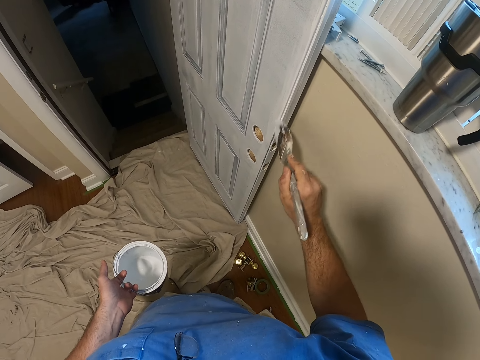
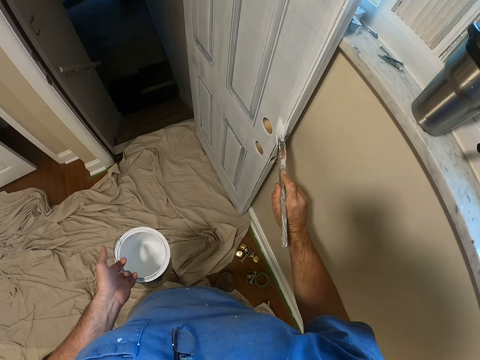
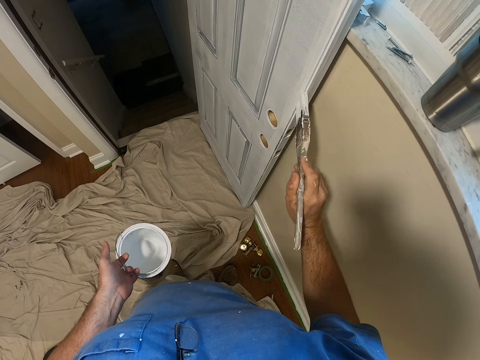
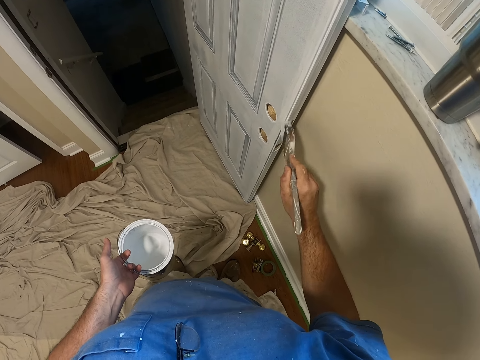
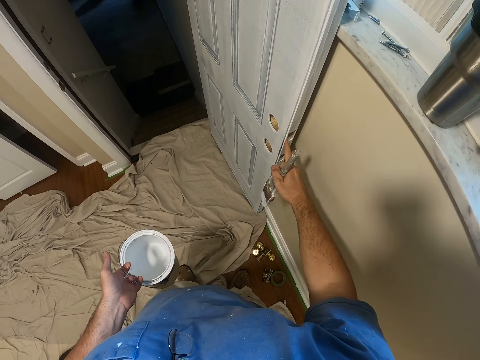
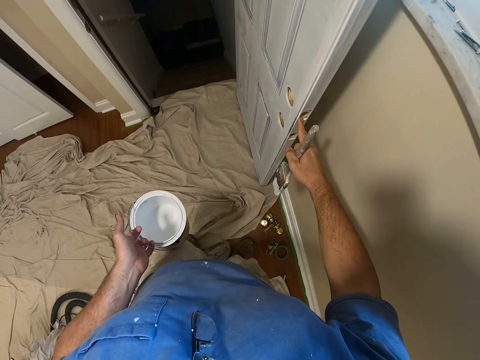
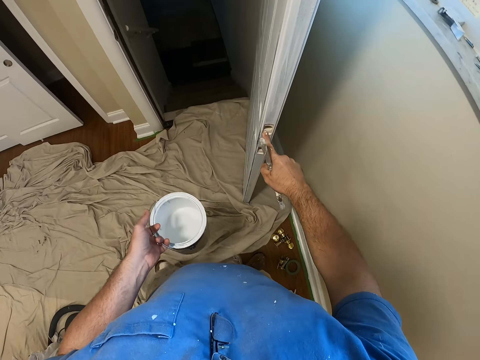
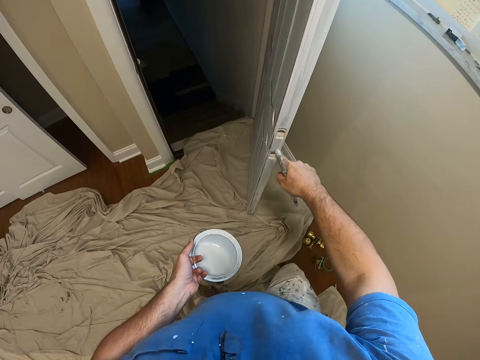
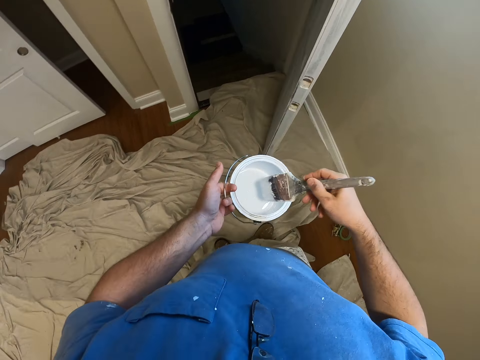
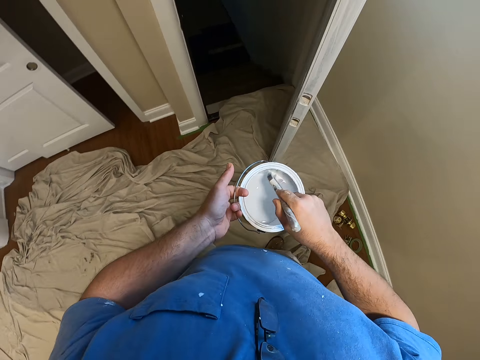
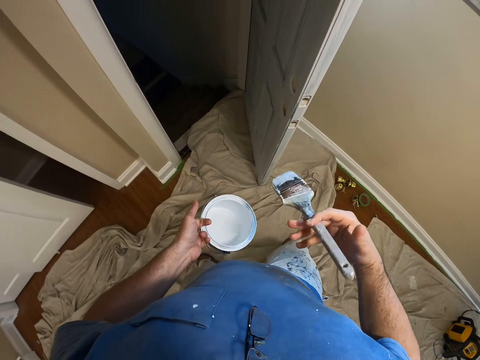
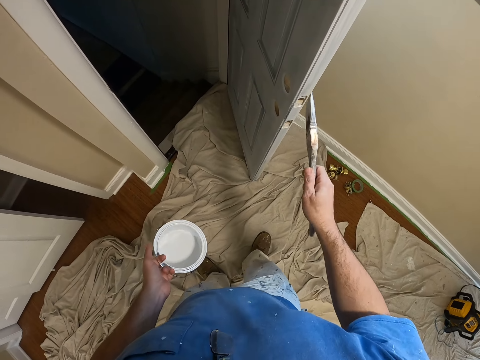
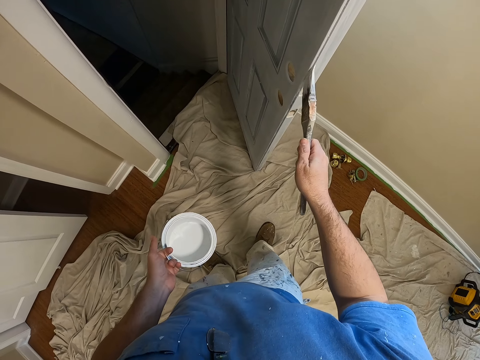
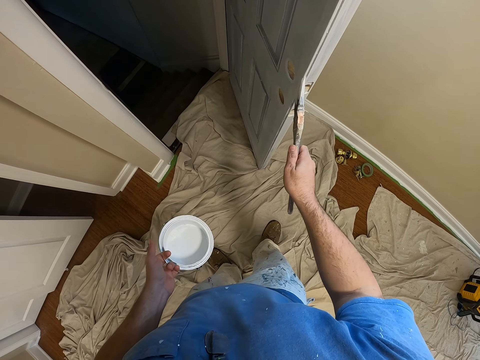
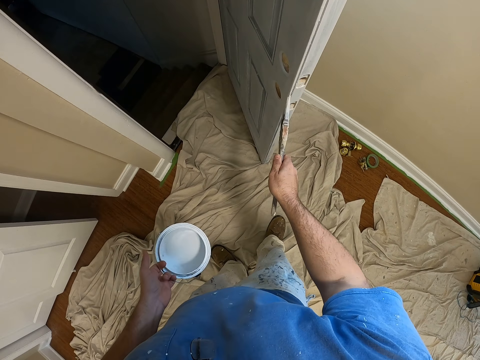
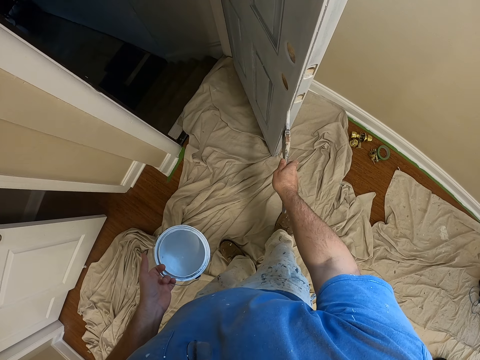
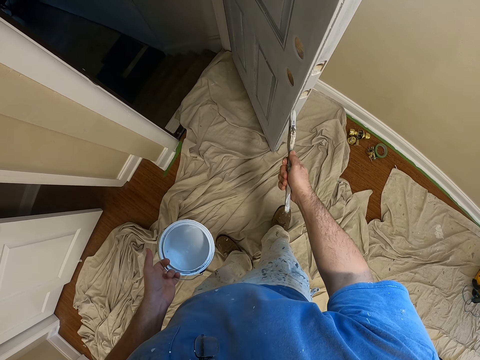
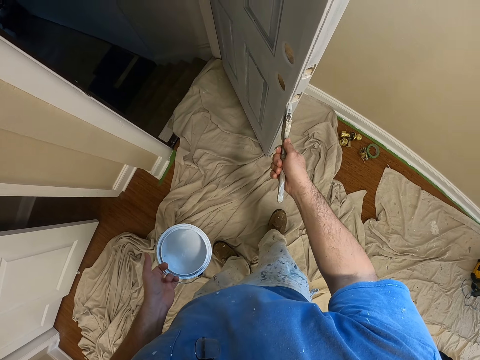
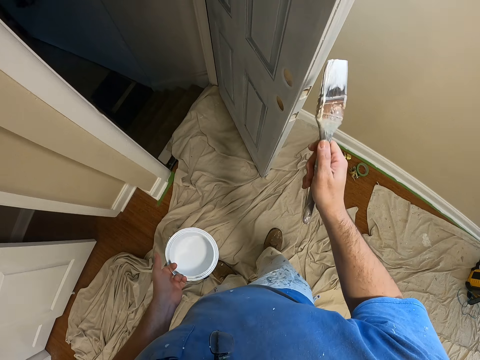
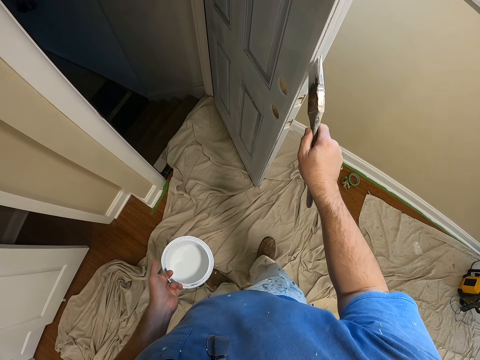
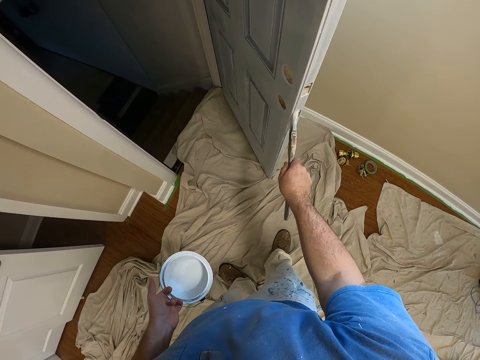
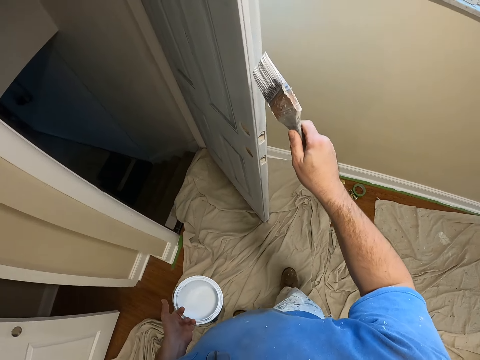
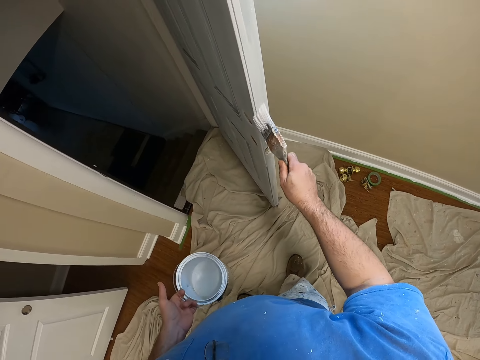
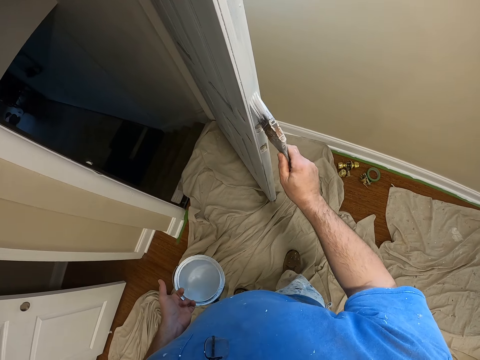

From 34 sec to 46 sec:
The camera wearer pushes the door with his finger. He closes the door. He adds paint to the painting brush inside a paint container. He shakes the paint brush. He paints the door in the room.

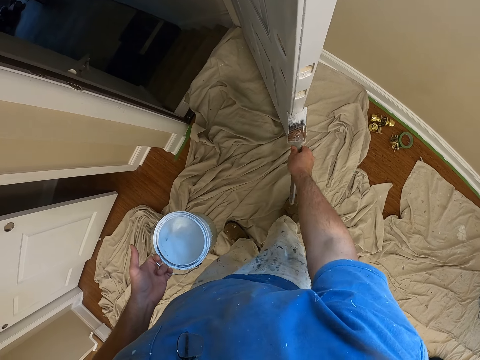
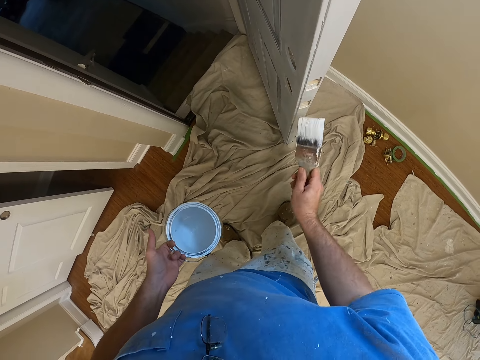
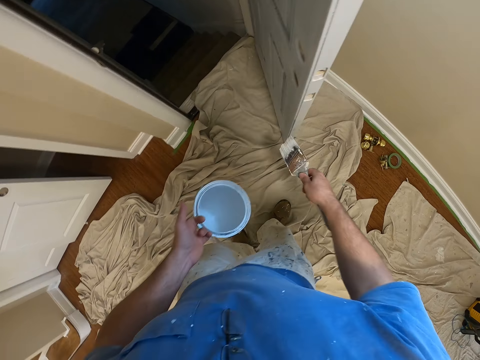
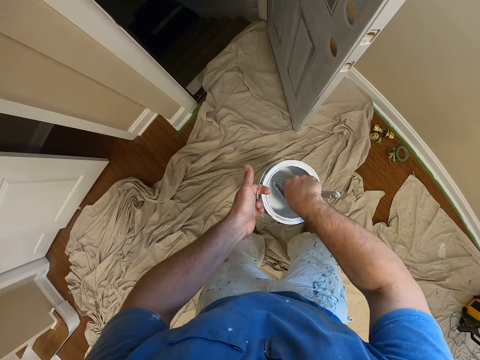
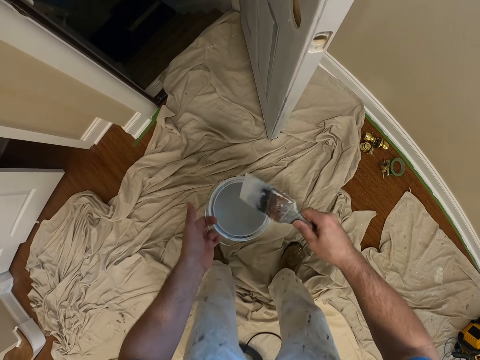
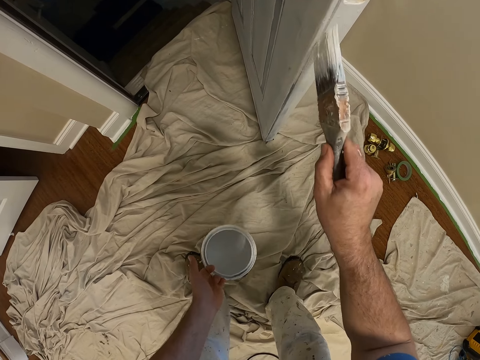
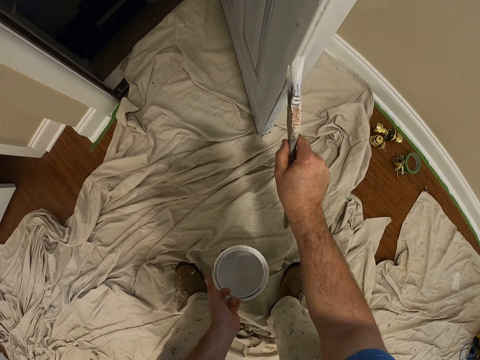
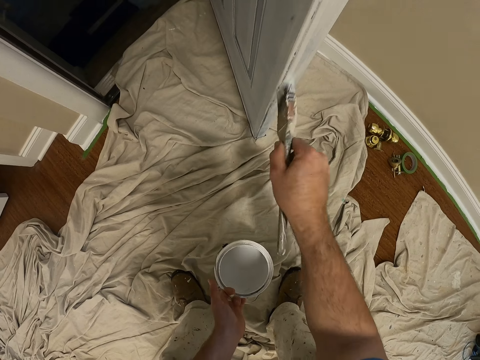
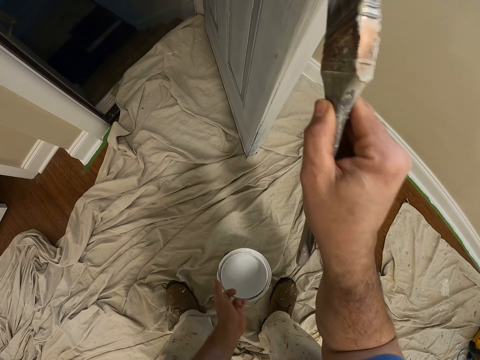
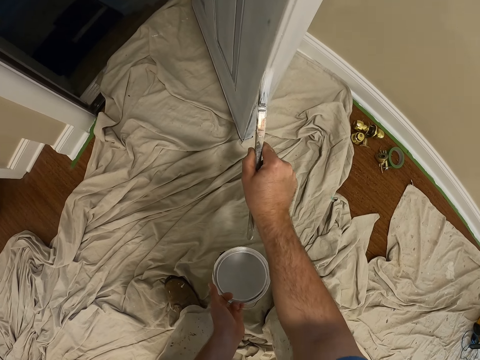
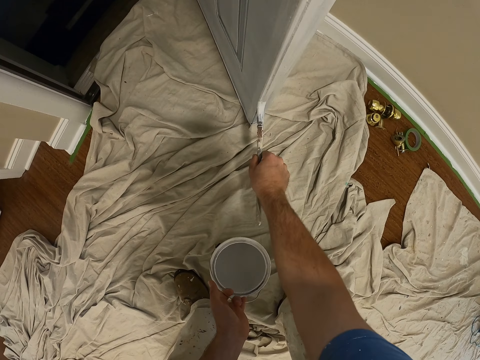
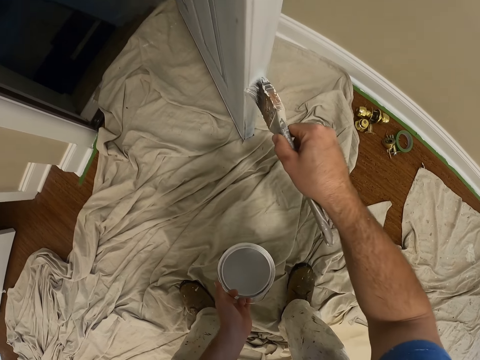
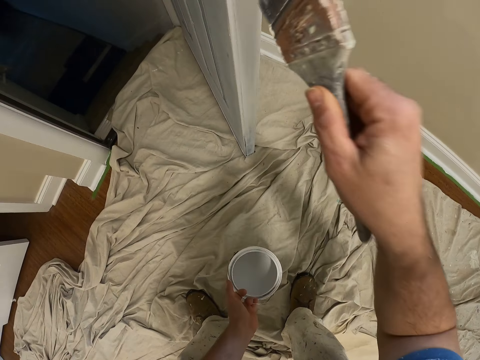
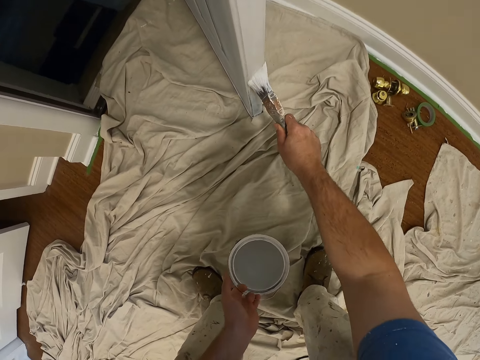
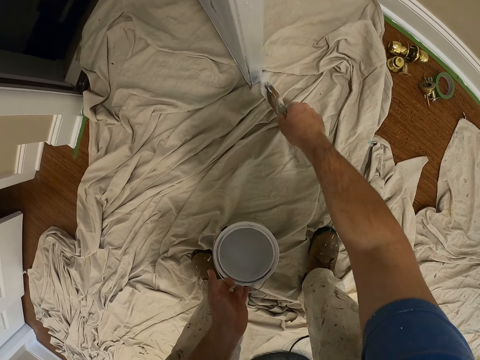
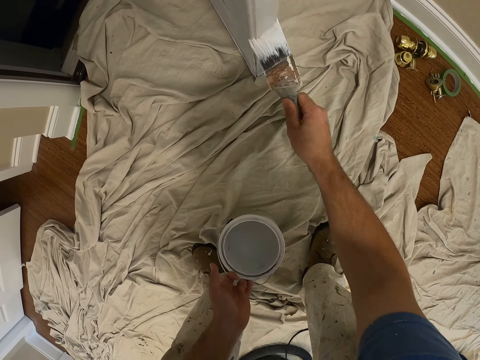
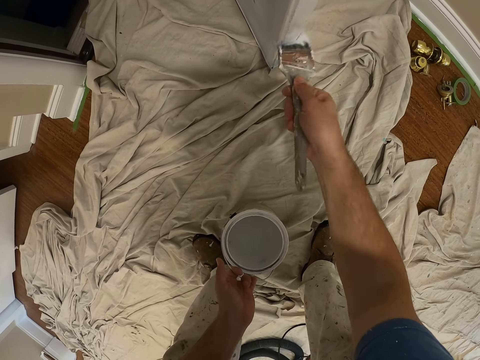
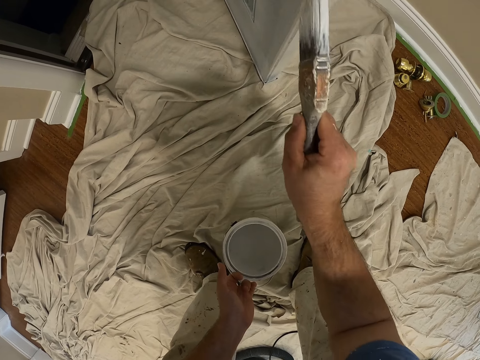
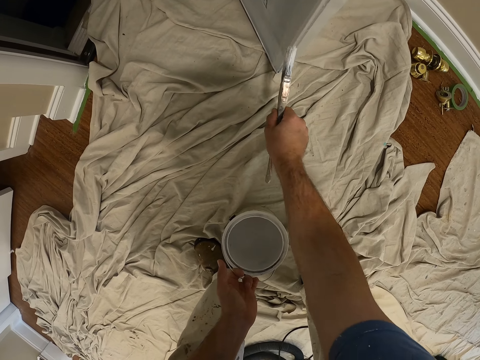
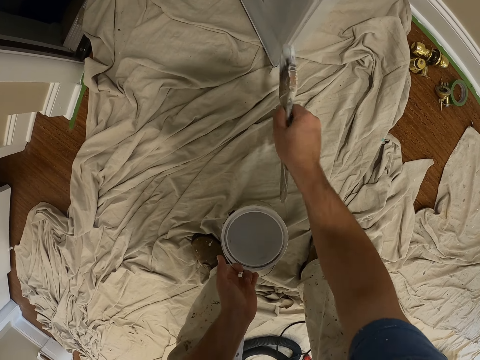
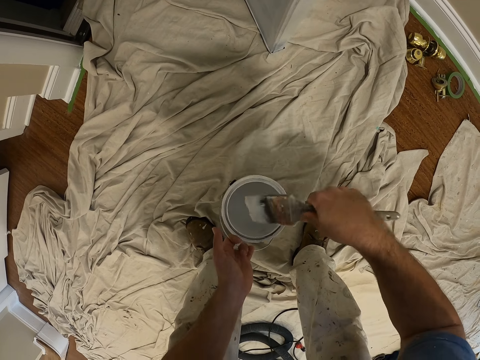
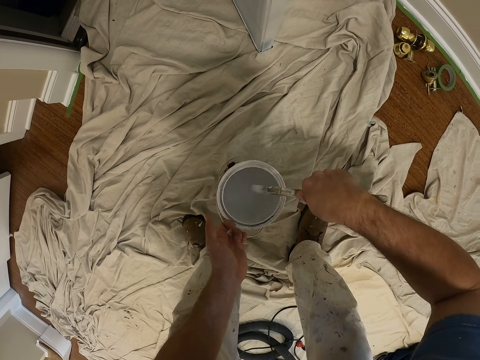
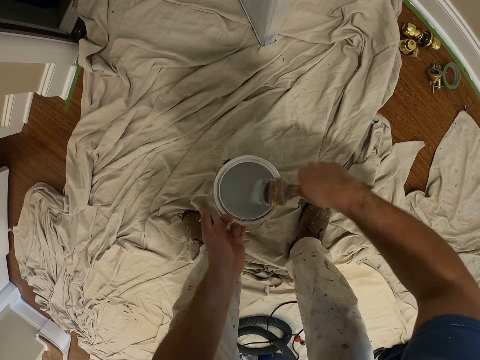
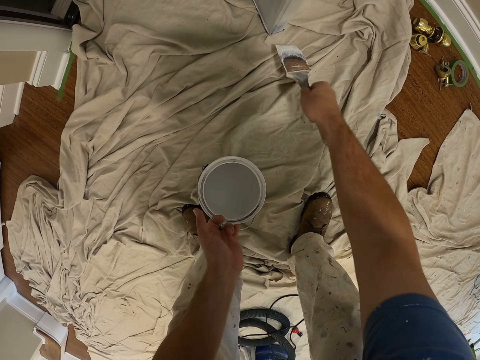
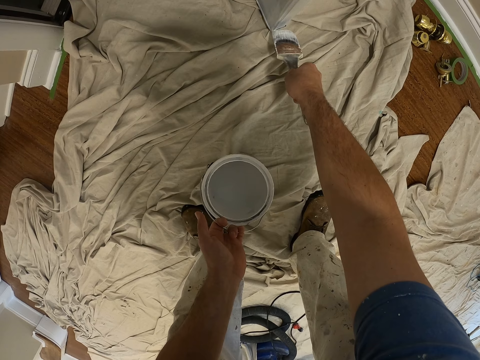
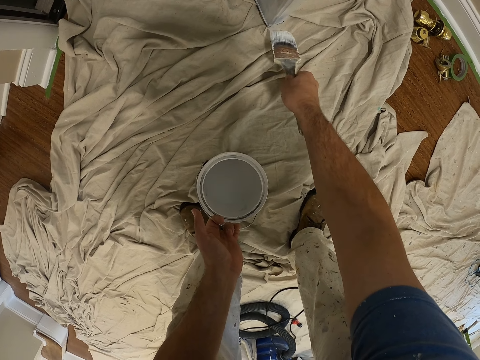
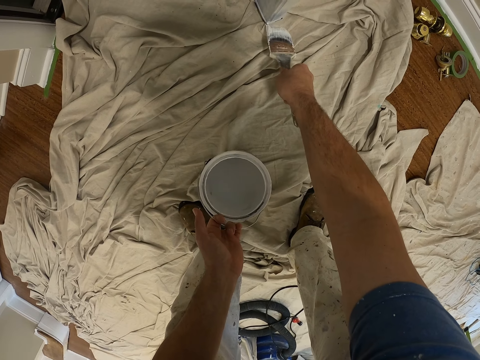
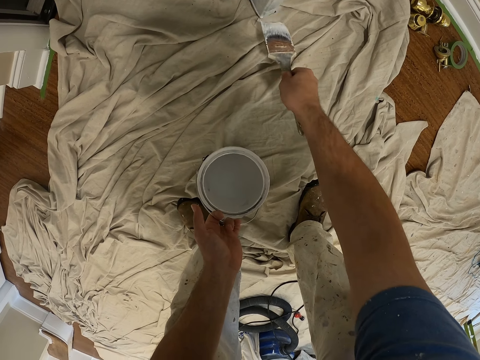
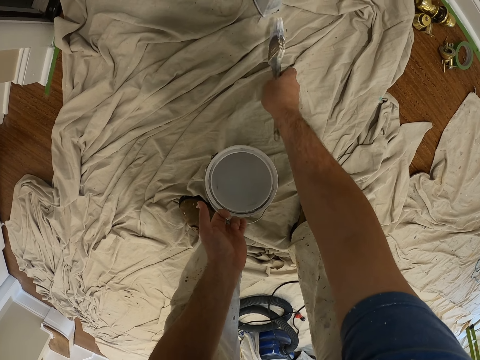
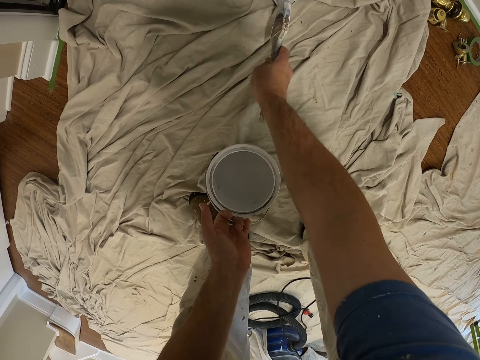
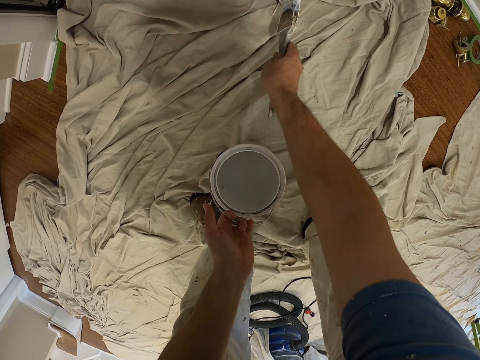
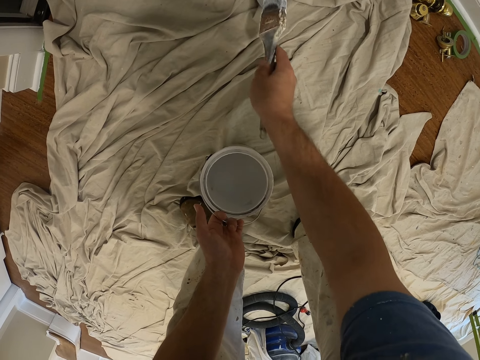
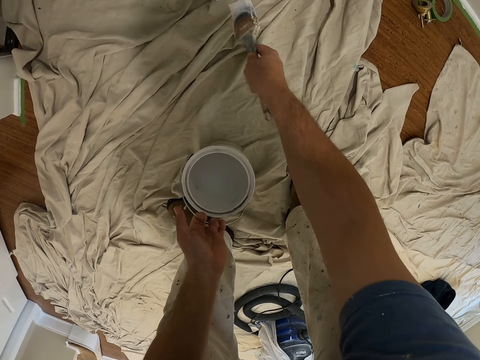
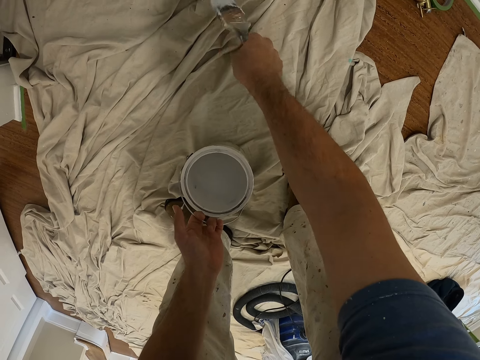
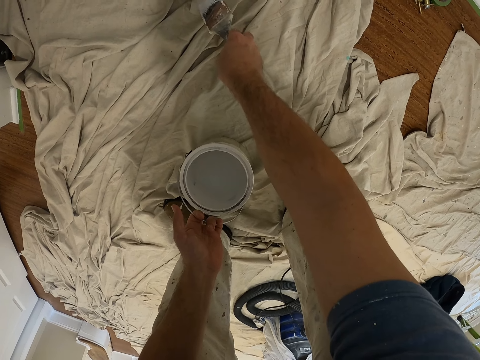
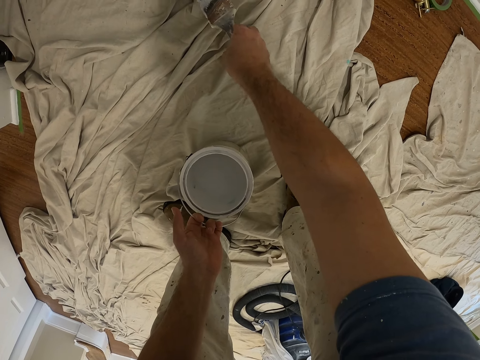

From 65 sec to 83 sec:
The camera wearer adds paint to the painting brush inside a paint container. They paint the door in the room. They add paint to the painting brush inside the paint container. They turn the paint brush. They paint the door in the room.
